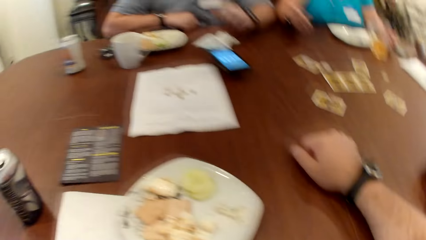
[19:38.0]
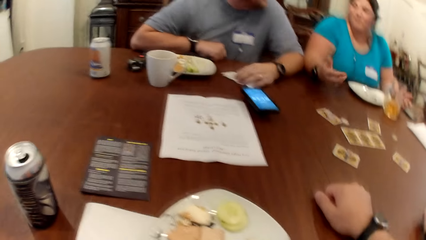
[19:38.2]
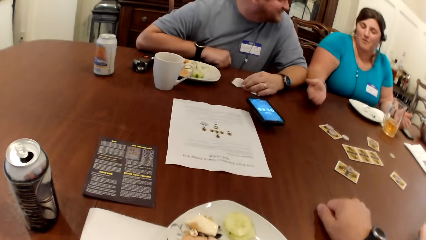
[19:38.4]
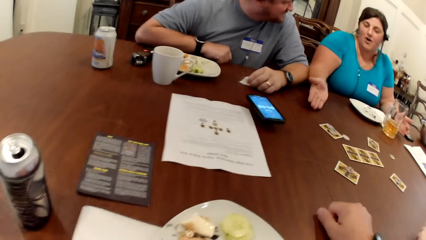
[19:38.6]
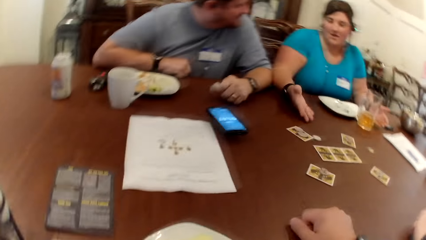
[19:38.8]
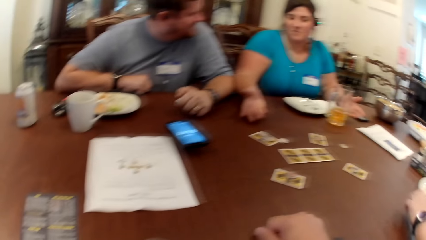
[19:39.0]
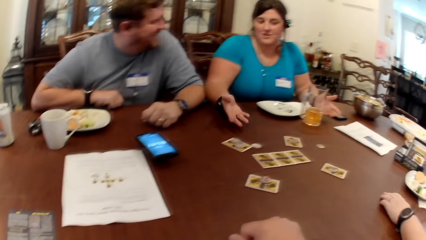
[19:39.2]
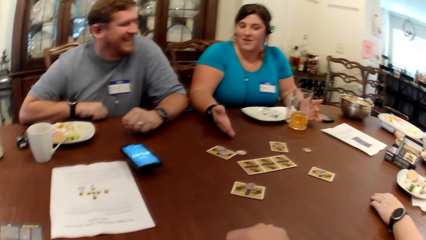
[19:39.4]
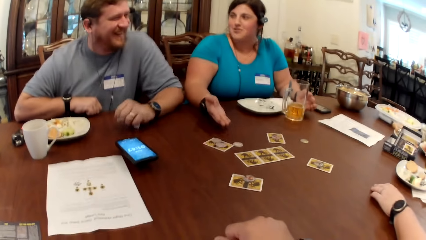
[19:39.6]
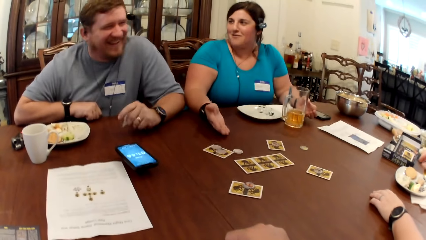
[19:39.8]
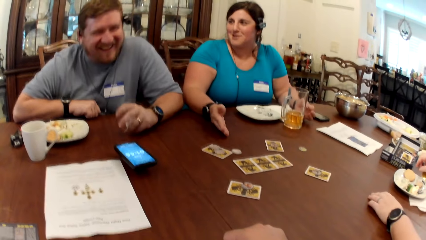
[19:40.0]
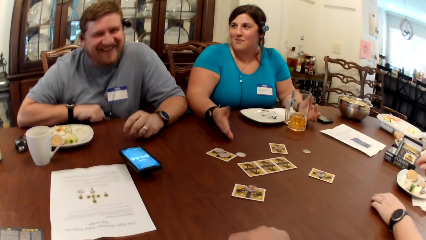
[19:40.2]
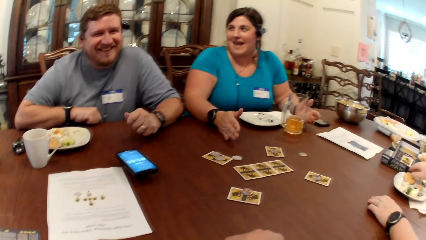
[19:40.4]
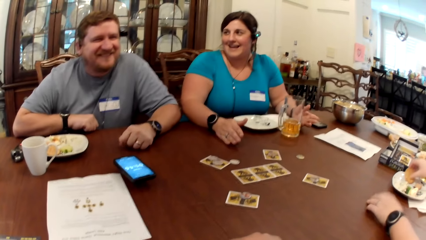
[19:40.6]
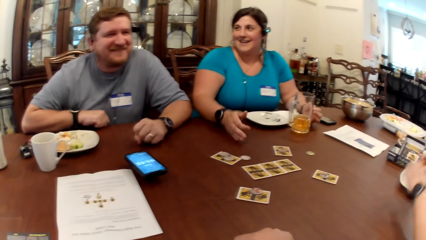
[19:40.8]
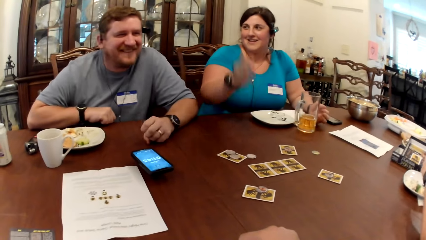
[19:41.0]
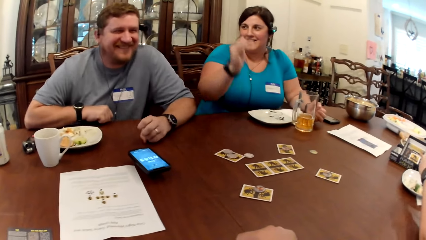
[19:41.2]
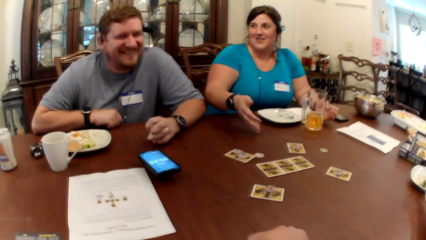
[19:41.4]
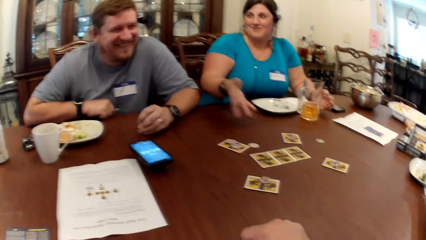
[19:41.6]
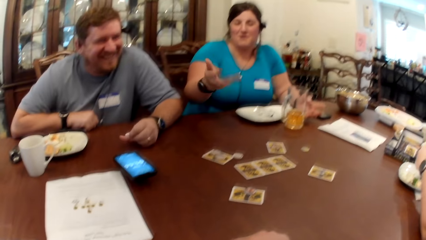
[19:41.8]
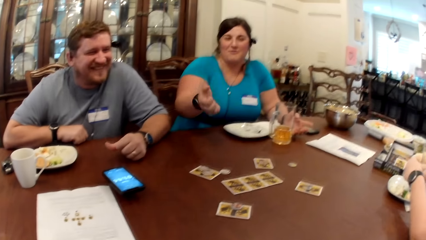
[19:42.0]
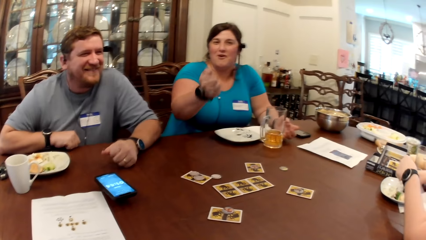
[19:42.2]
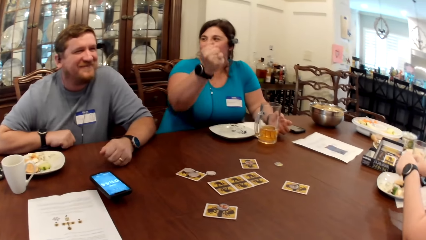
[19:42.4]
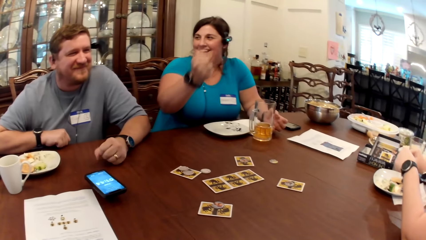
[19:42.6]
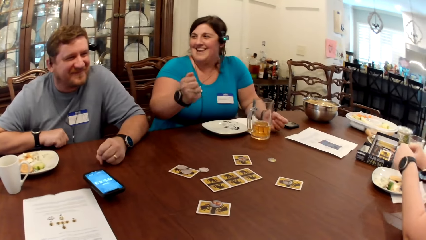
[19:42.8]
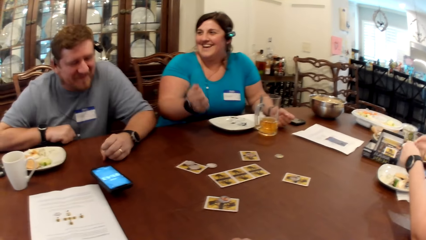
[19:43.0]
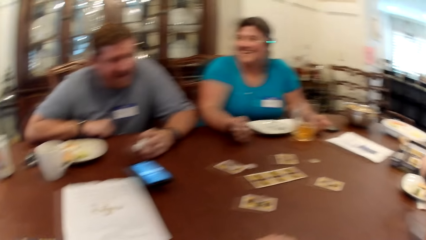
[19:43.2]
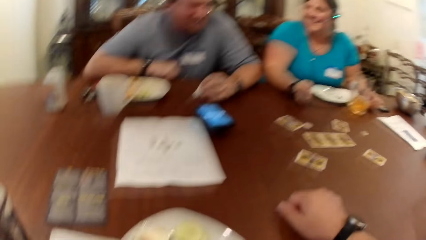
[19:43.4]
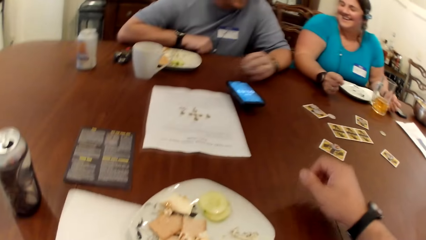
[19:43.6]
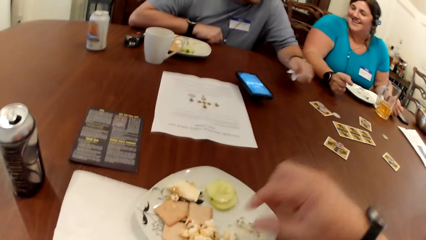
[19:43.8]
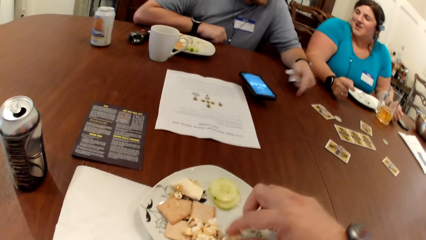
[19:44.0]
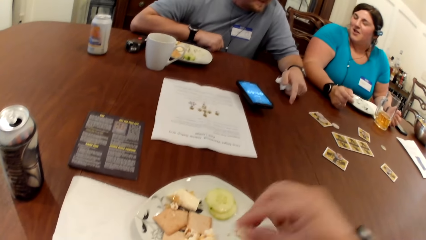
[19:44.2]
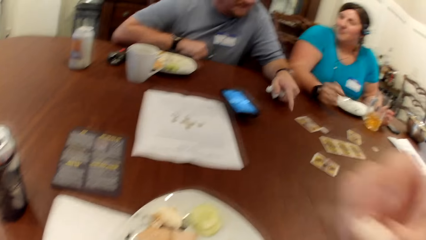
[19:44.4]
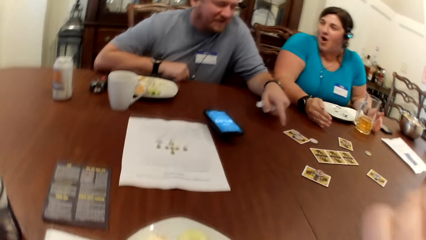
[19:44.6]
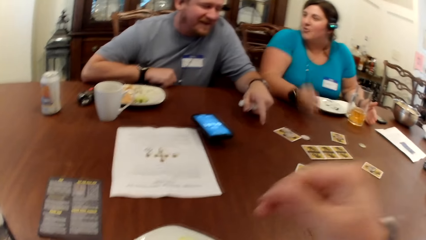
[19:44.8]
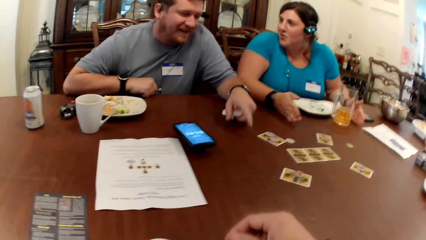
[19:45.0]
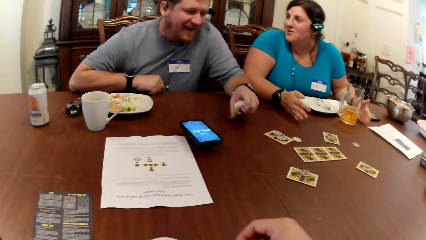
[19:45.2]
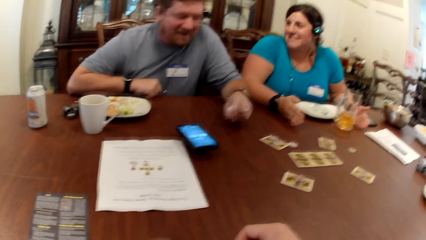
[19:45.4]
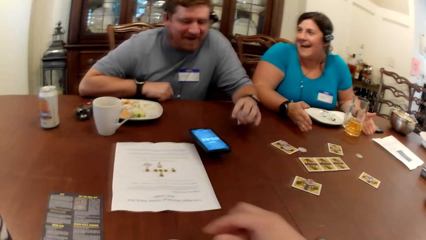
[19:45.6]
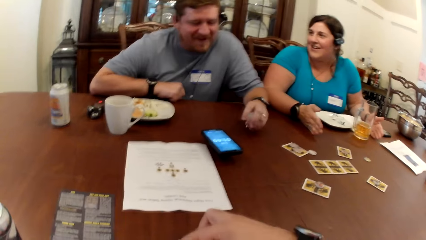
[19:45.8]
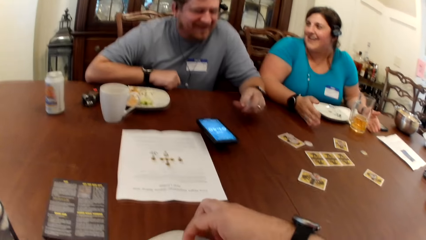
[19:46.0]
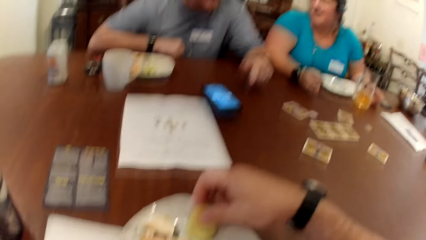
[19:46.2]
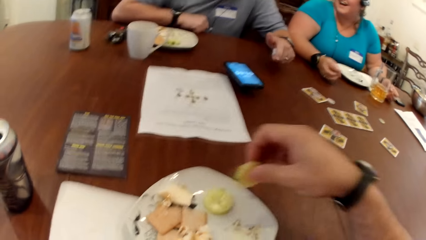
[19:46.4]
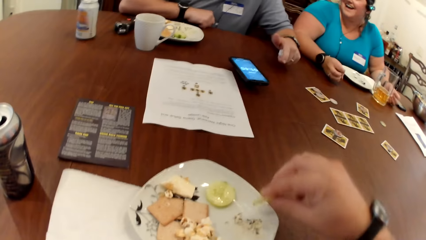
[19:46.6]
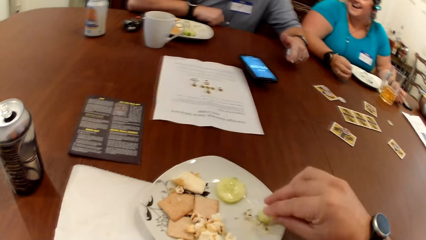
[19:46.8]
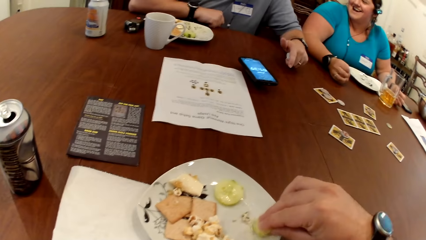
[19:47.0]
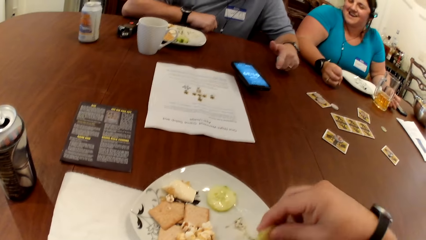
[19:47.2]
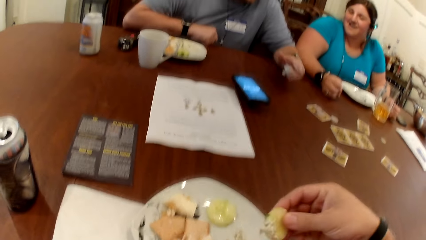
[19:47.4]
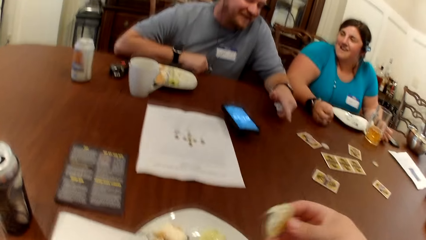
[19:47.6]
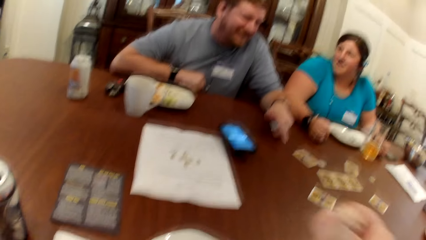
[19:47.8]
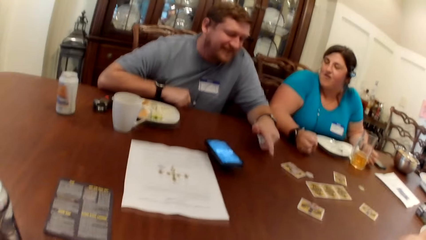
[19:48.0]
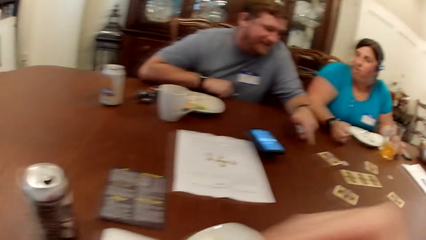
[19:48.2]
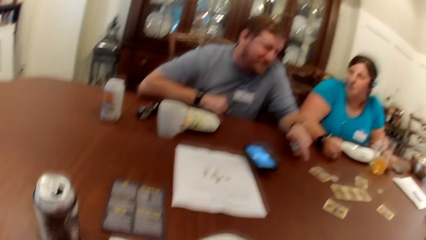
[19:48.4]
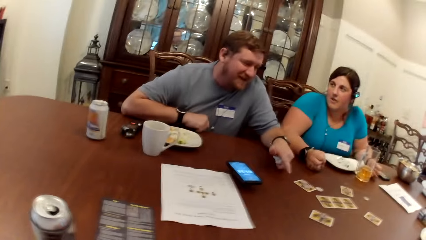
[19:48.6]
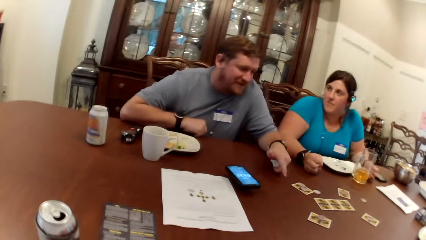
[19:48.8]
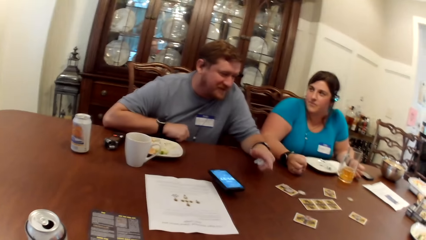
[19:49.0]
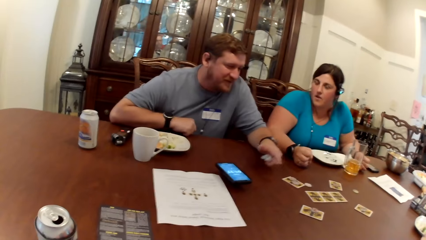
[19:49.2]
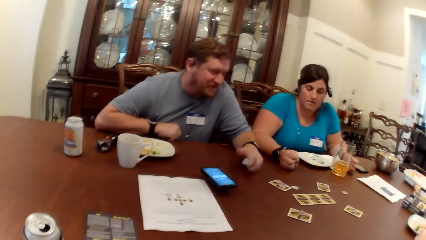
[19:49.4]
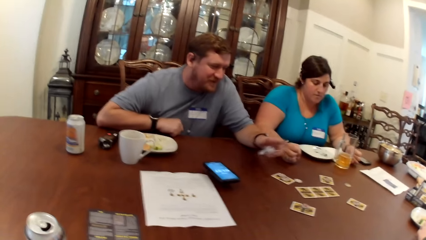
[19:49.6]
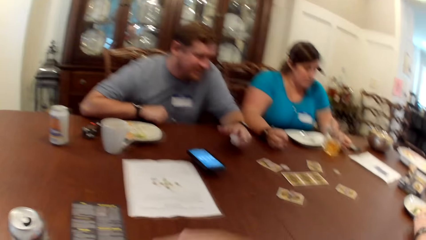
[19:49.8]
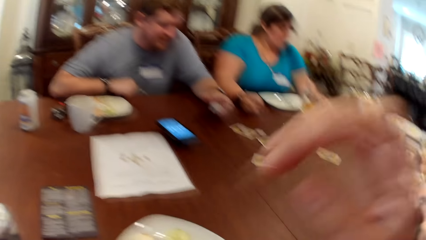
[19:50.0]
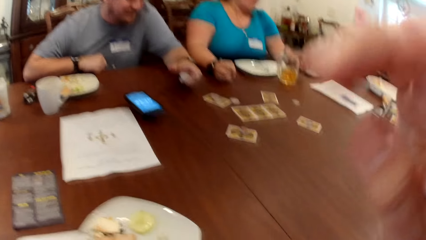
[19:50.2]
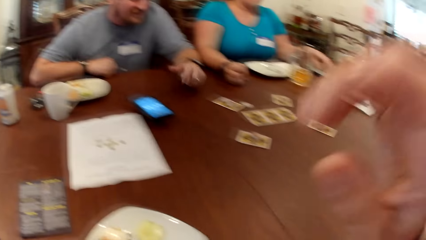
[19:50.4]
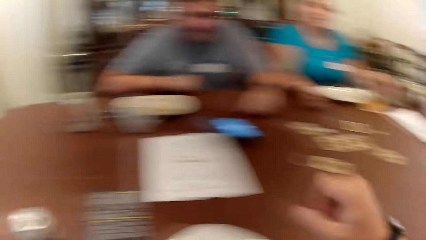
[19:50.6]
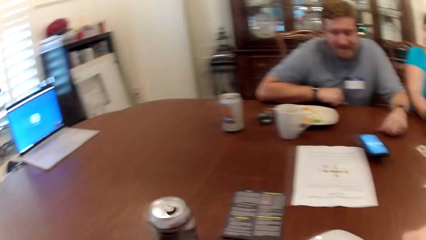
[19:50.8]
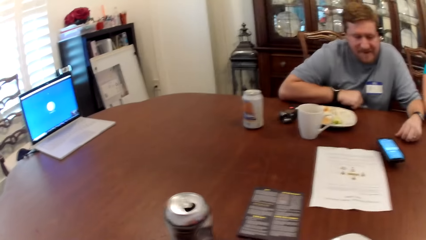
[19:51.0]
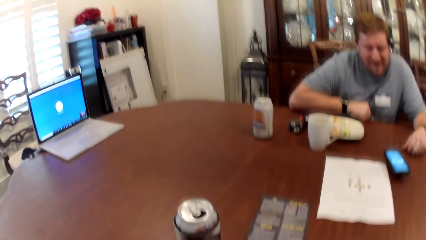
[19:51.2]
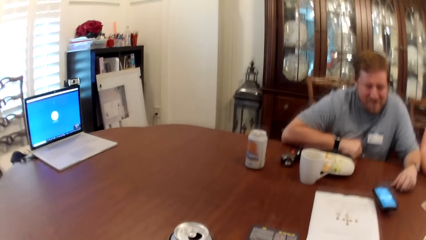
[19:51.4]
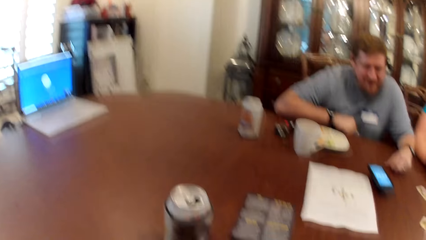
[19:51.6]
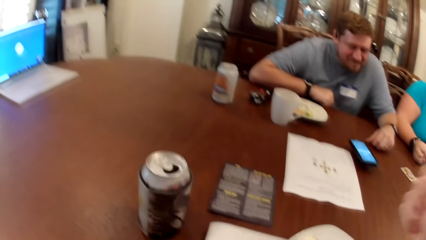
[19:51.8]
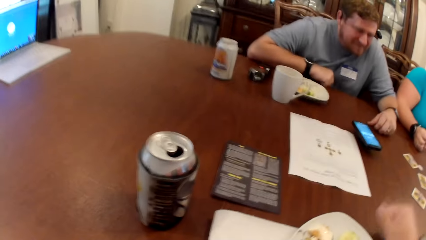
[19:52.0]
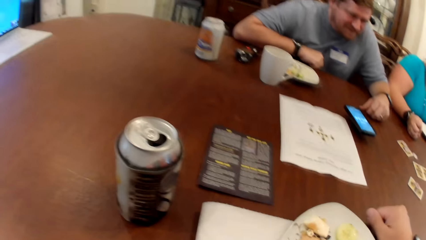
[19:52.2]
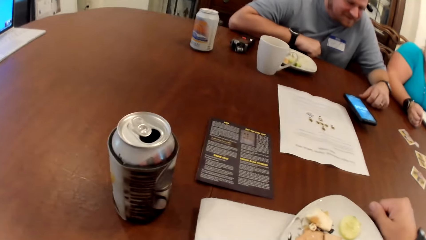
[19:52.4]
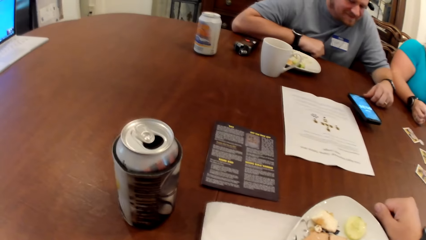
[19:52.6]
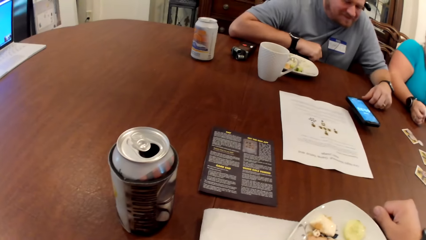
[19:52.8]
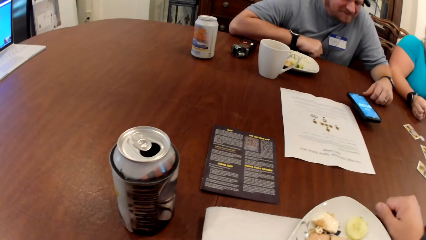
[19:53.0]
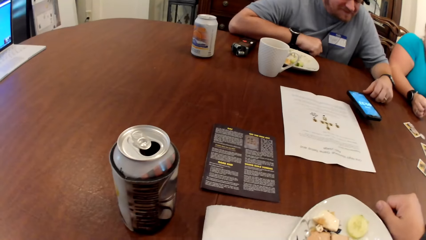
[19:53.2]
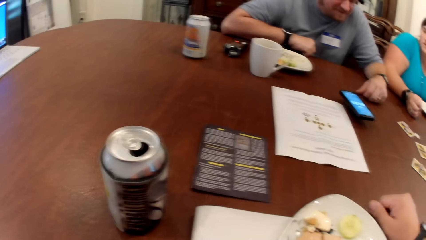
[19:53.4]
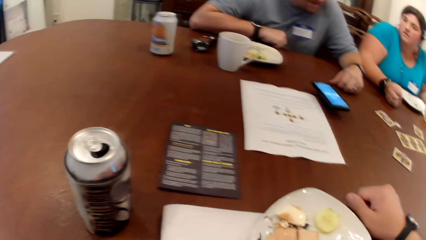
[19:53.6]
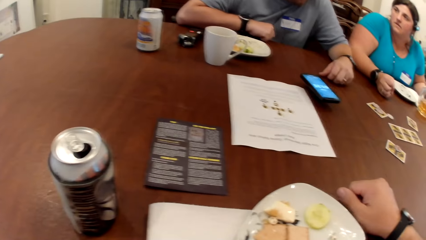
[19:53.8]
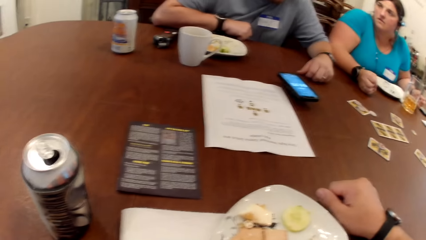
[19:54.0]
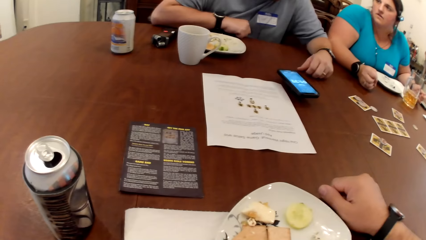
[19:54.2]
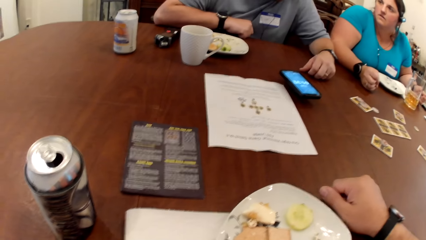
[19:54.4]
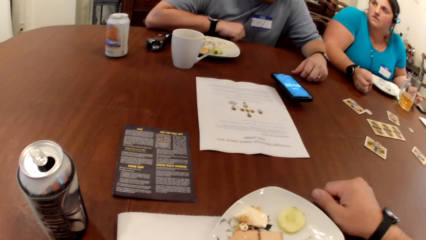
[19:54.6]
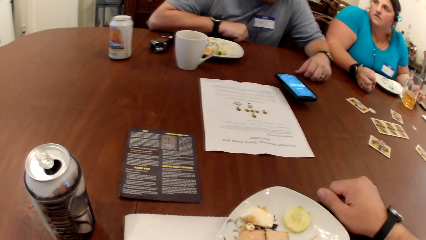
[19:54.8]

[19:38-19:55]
A man holds the napkin on the table with his right hand. The camera wearer picks food from the plate. He eats some popcorn from his plate with his right hand. The man points to the card on the table with his left hand. The camera wearer scoops some veggie dip from his plate with the sliced cucumber in his right hand. He eats the sliced cucumber in his right hand. He looks around. He touches his face with his right hand. The man places his left hand on the table.
